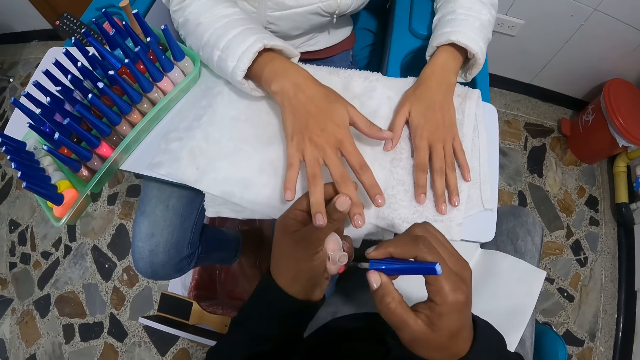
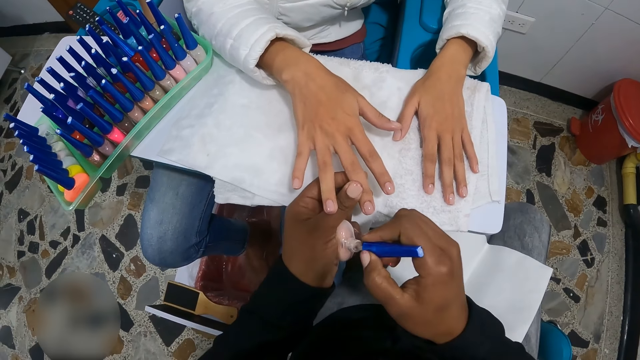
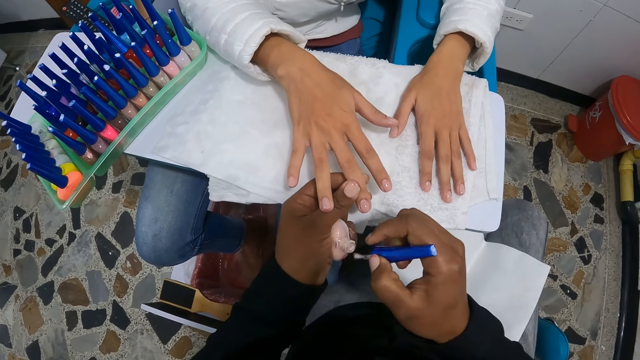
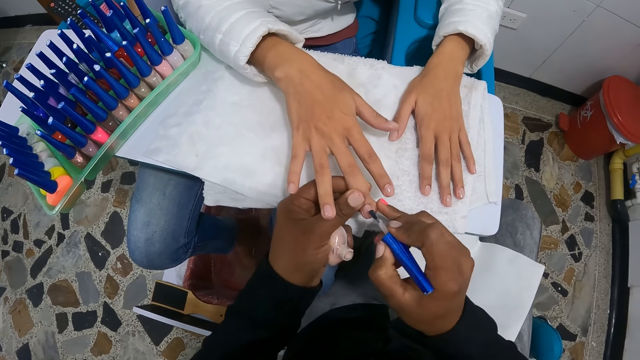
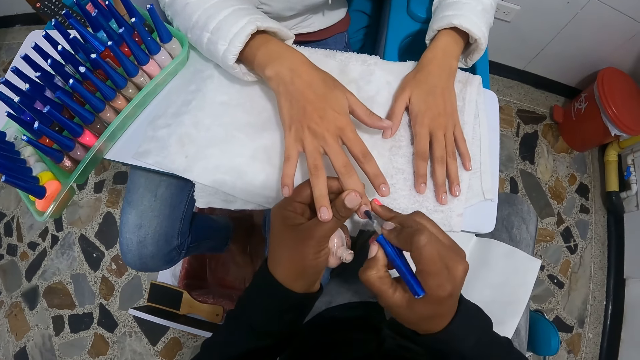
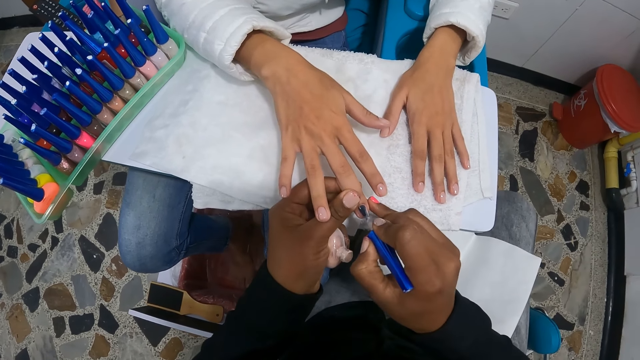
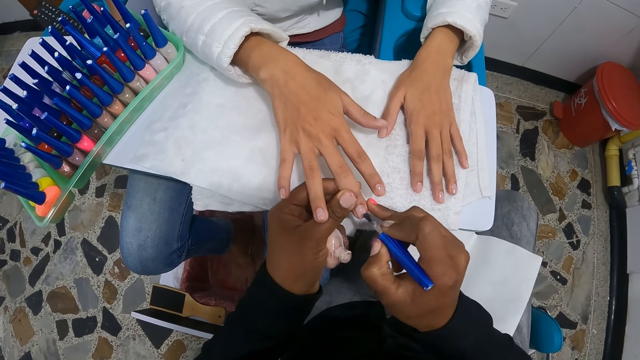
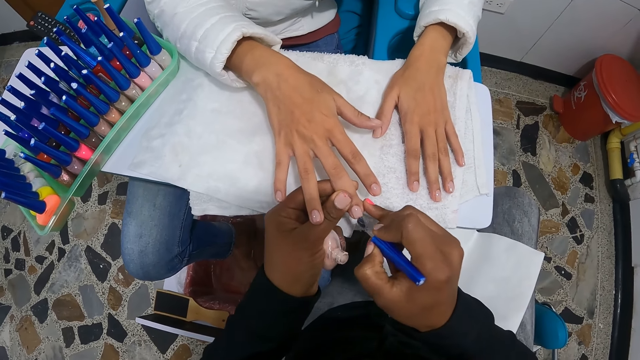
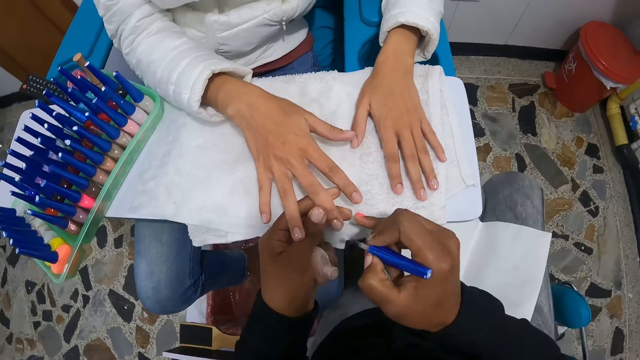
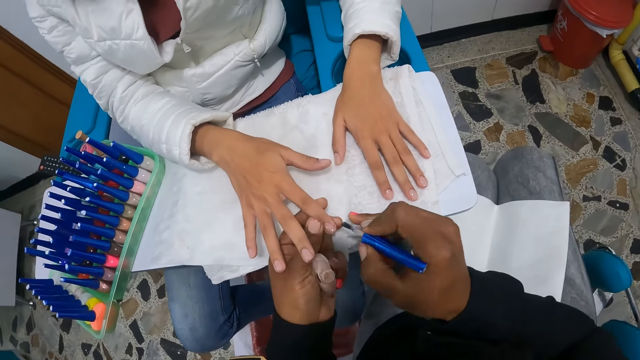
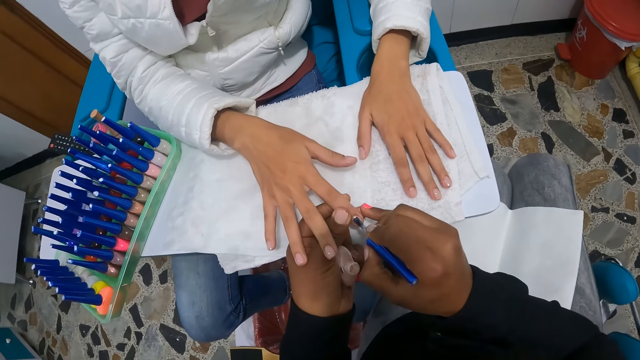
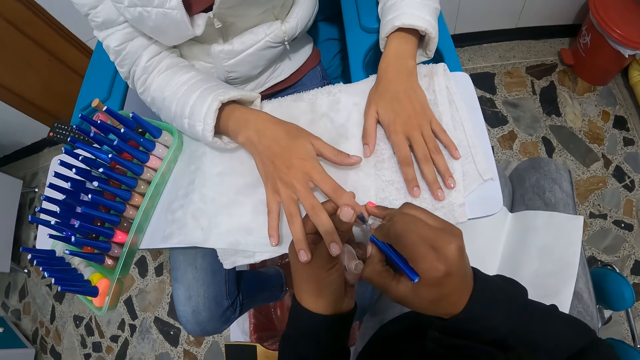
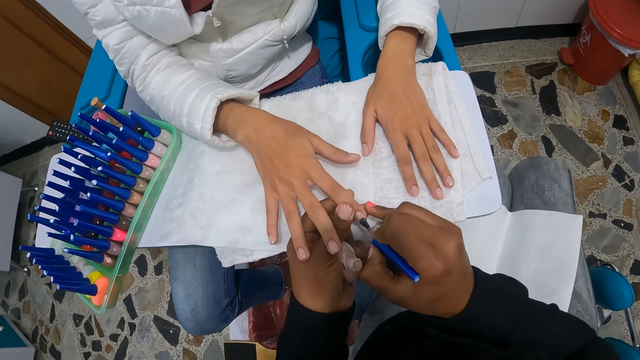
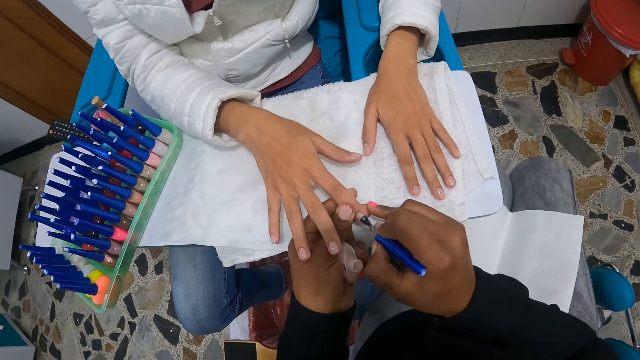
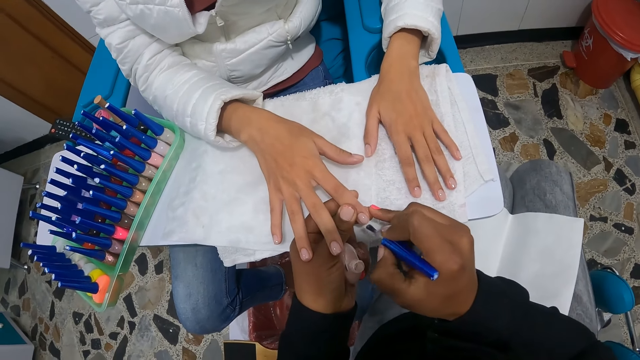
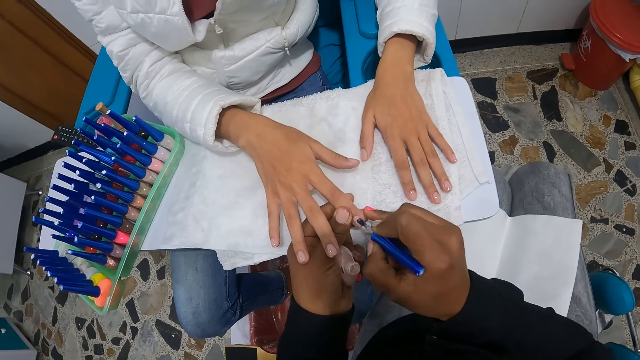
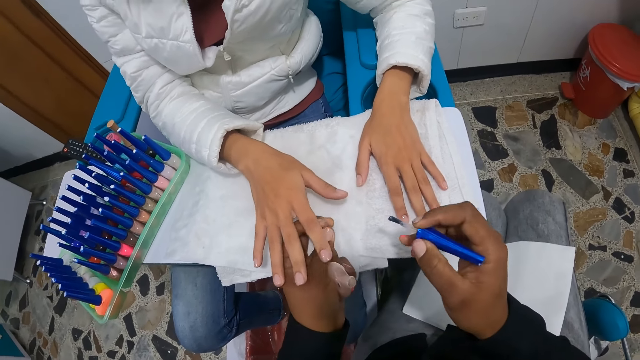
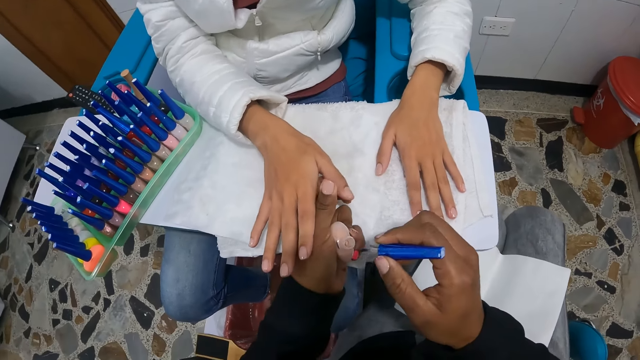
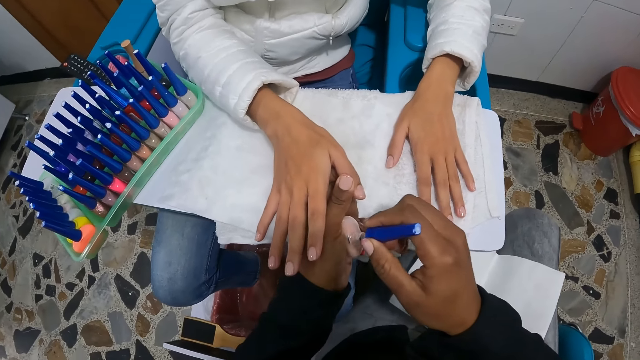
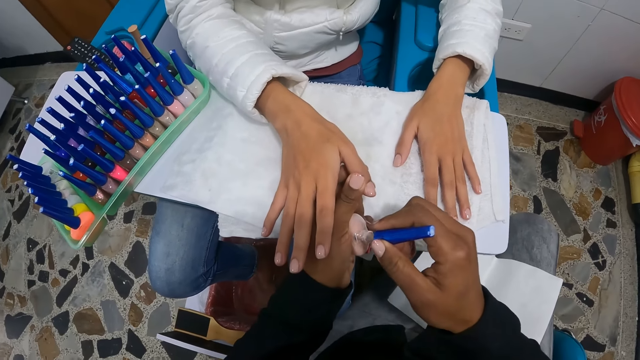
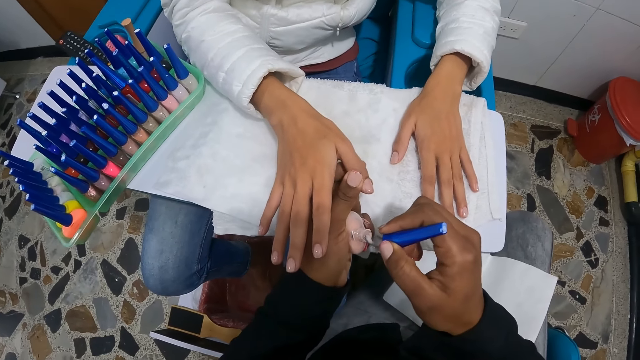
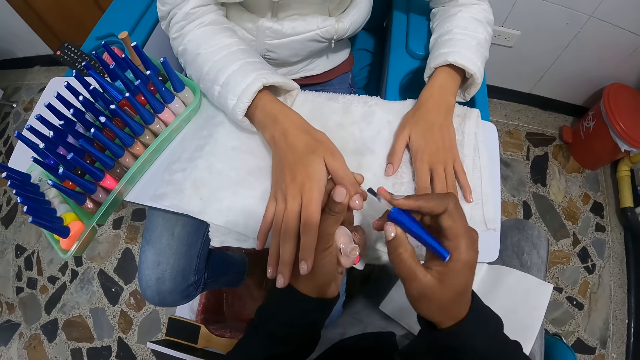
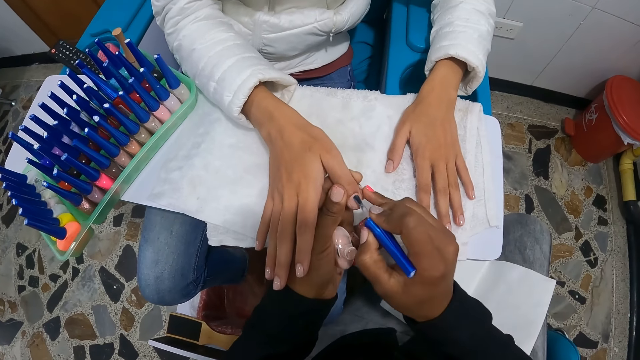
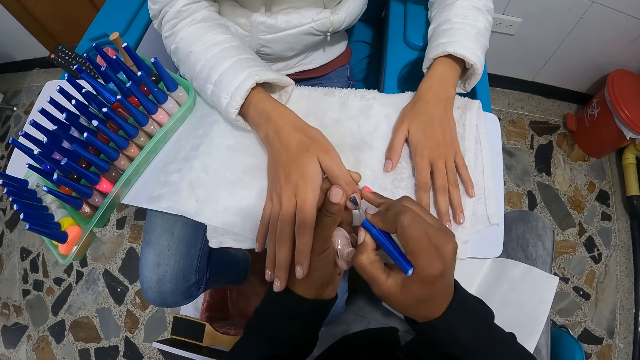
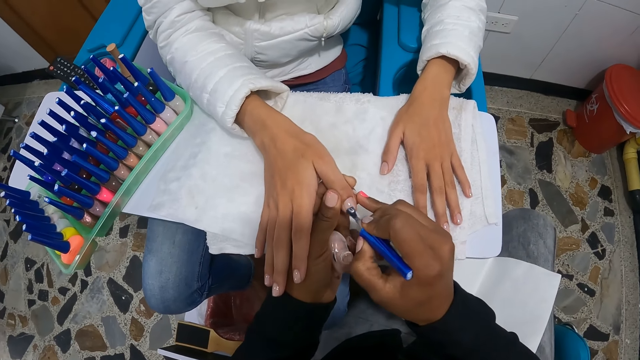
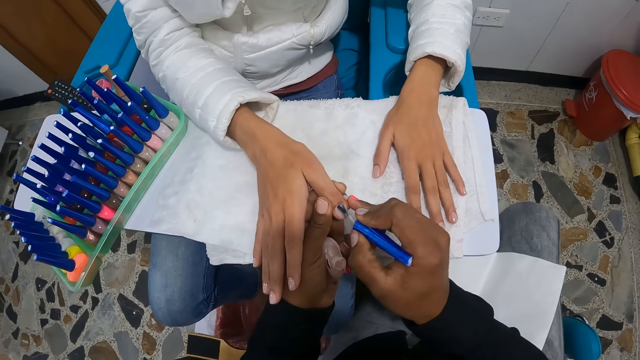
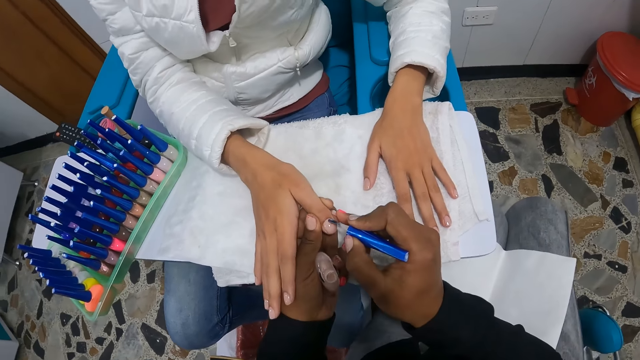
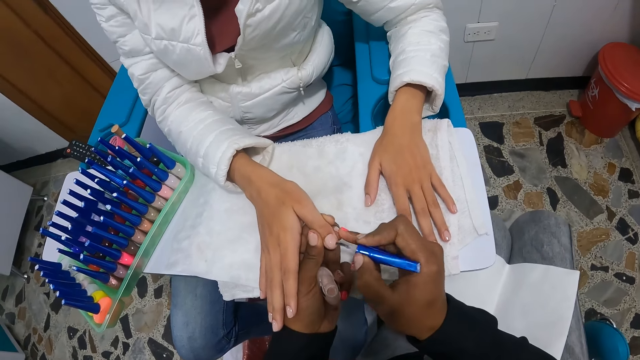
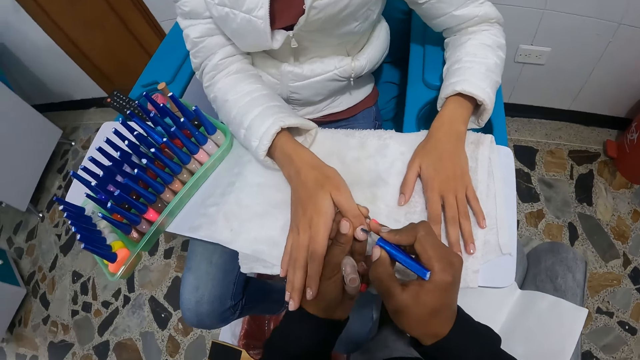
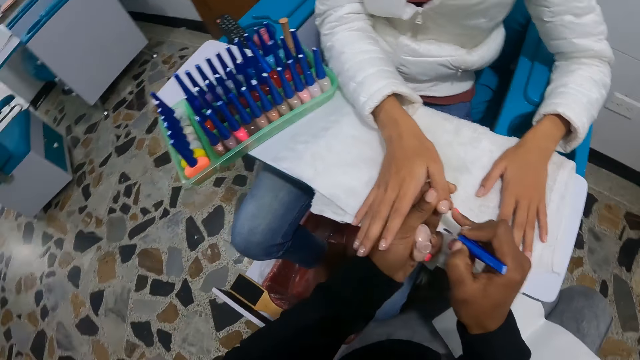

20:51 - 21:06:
The camera wearer dips the brush into the nail polish container with her right hand. She paints the woman's nails with the nail polish in her right hand. She dips the brush into the nail polish container with her right hand again. She paints the woman's nails with the nail polish in her right hand again.

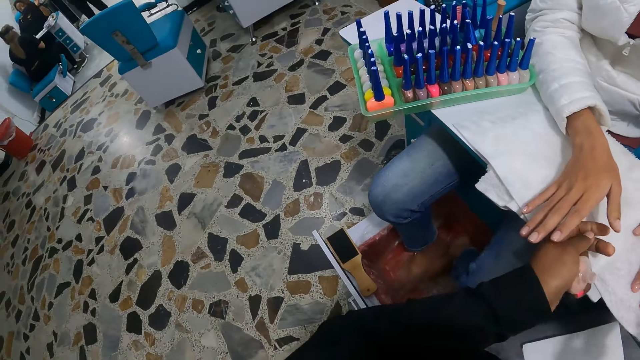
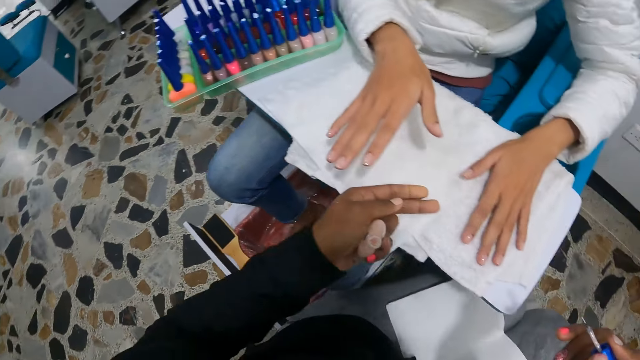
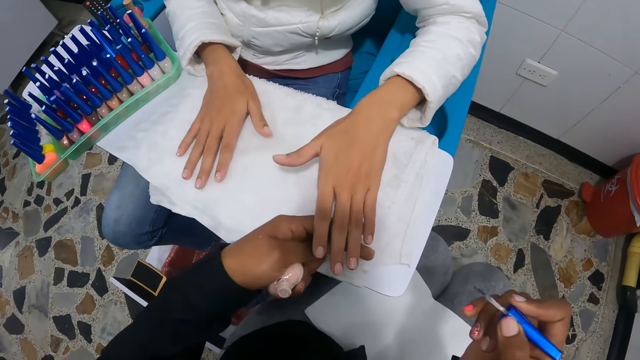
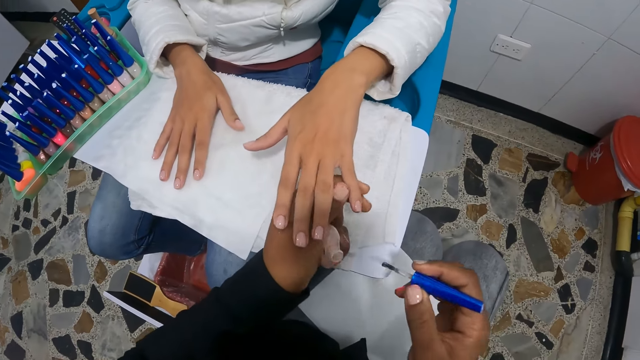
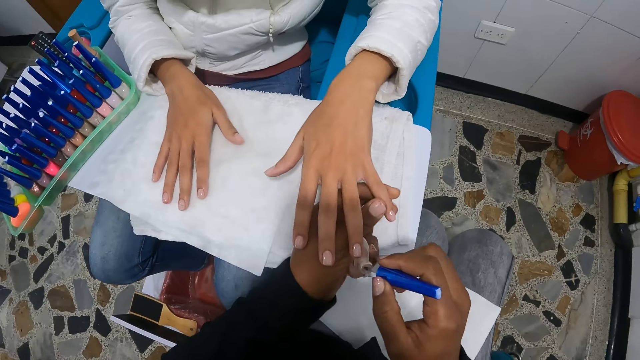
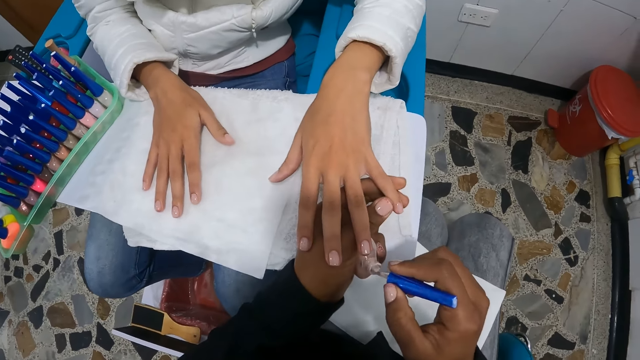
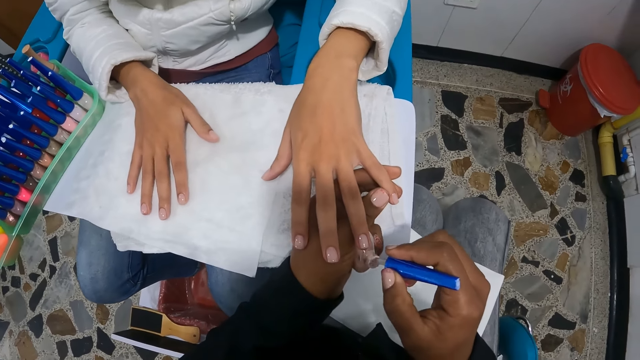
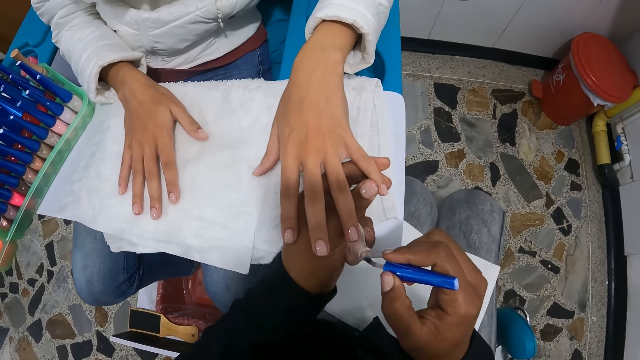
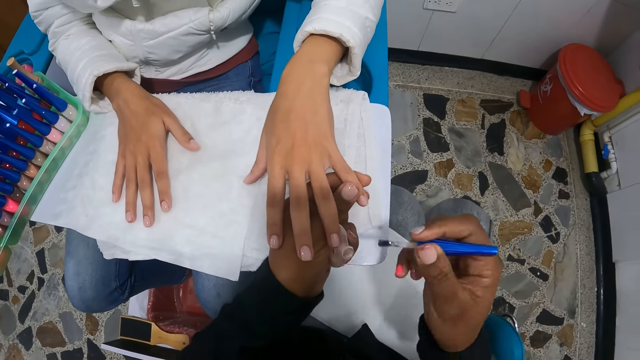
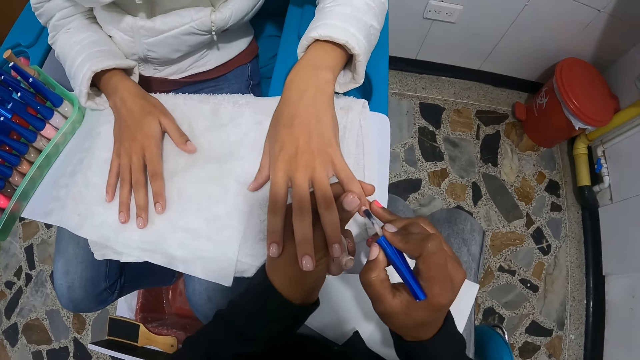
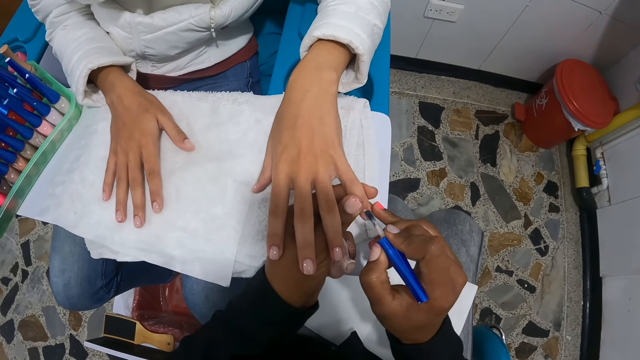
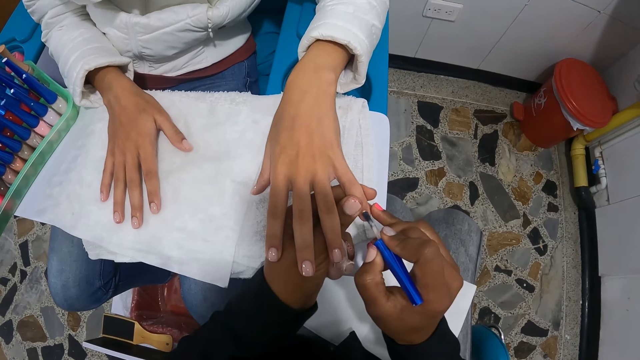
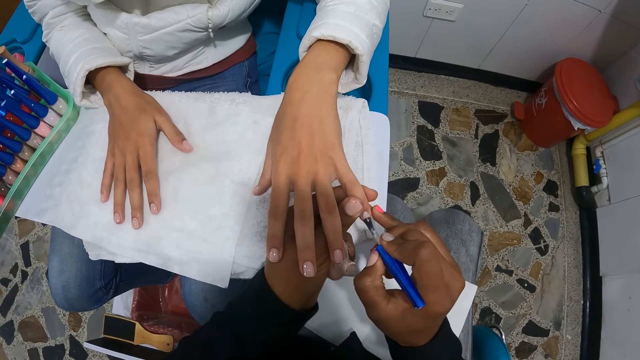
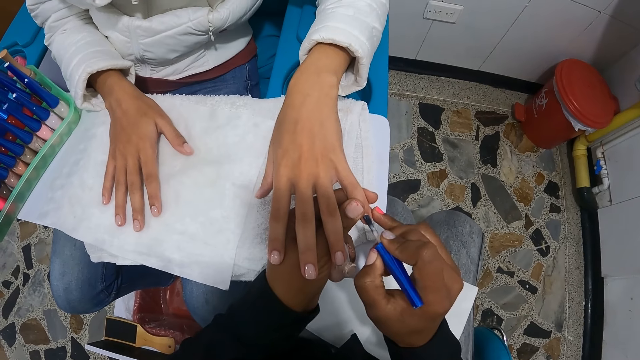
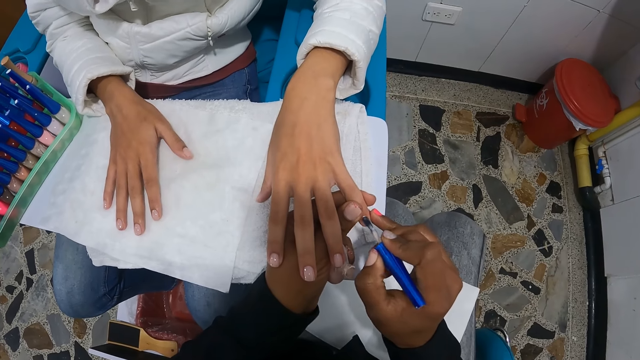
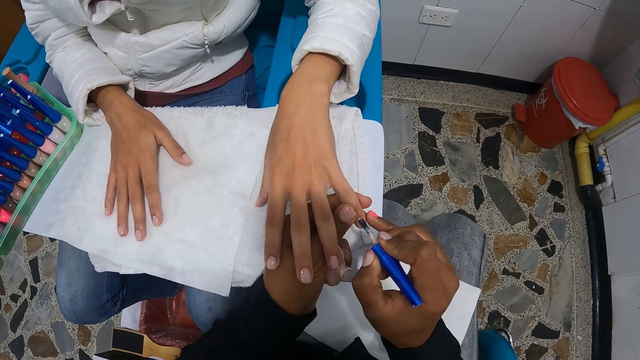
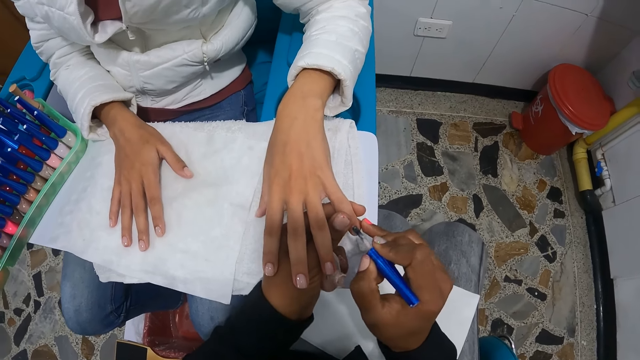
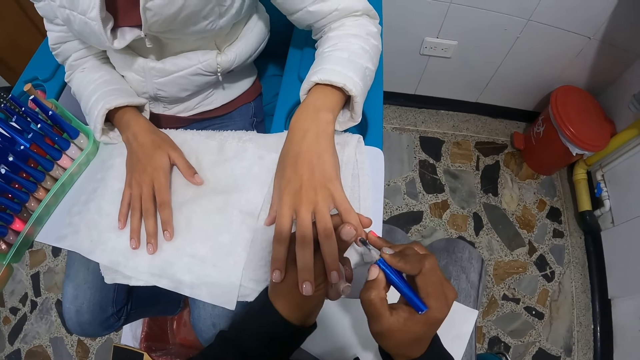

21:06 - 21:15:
The camera wearer dips the brush into the nail polish container with her right hand. She paints the woman's nails with the nail polish in her right hand.
